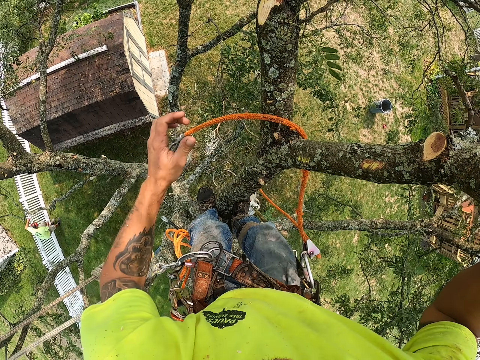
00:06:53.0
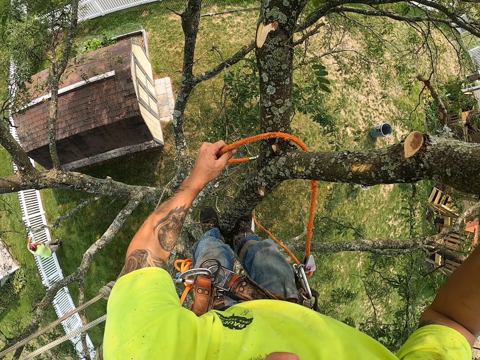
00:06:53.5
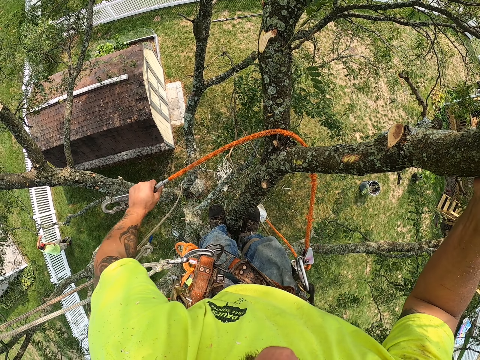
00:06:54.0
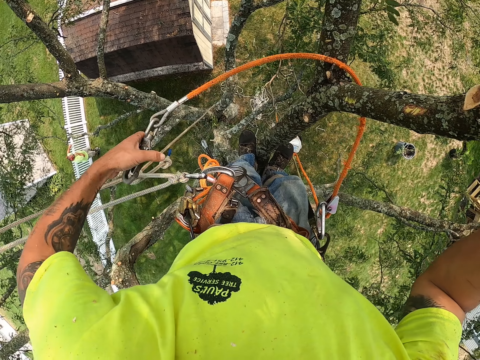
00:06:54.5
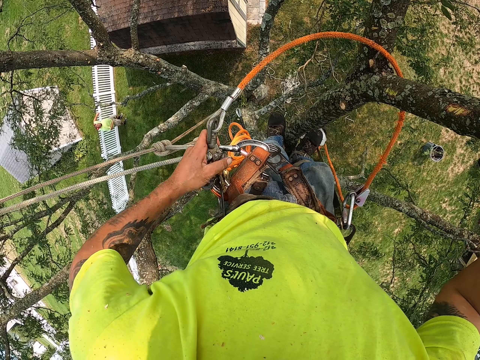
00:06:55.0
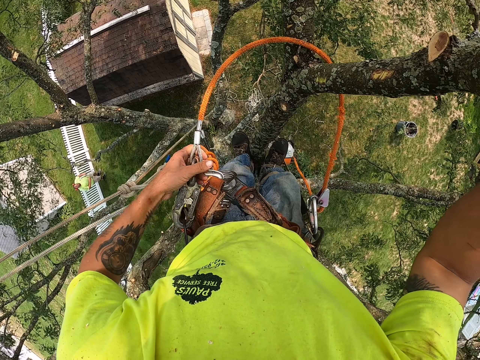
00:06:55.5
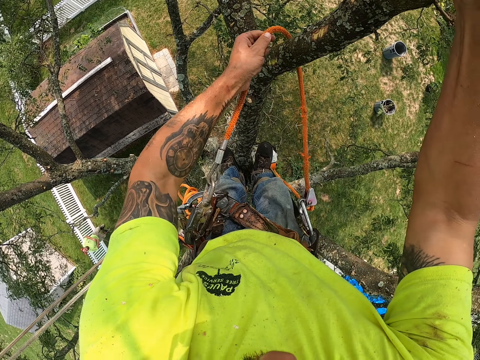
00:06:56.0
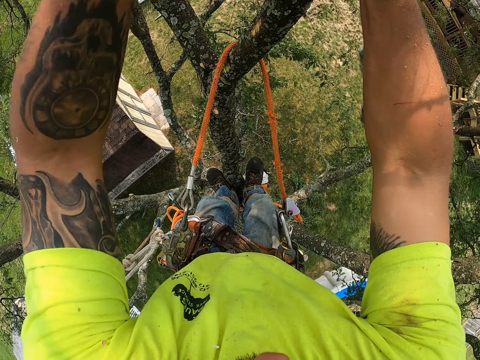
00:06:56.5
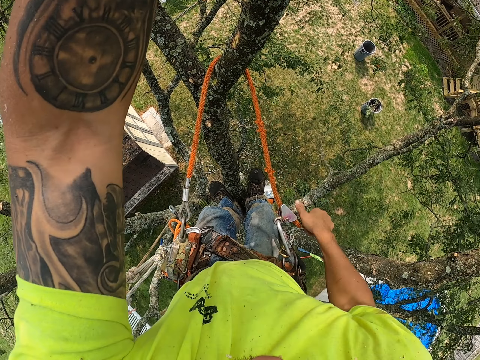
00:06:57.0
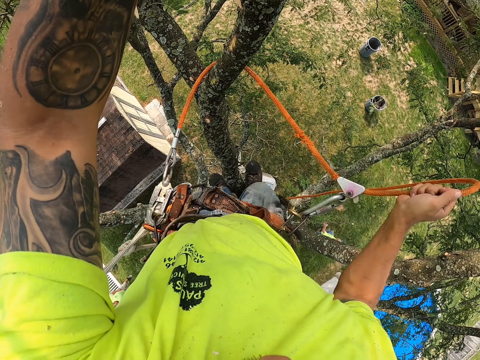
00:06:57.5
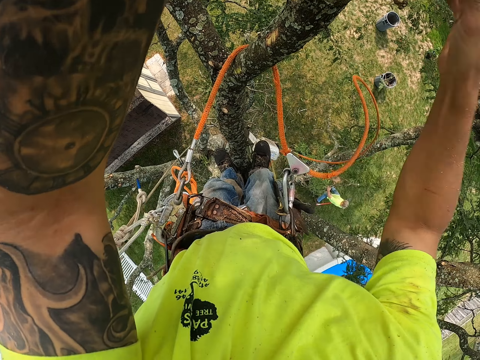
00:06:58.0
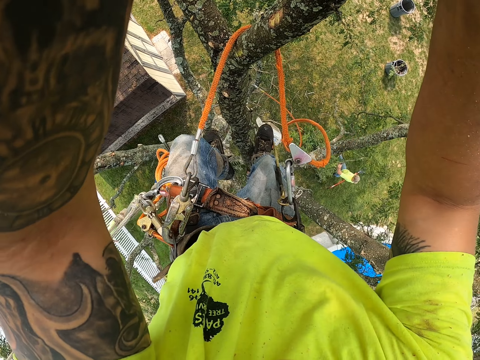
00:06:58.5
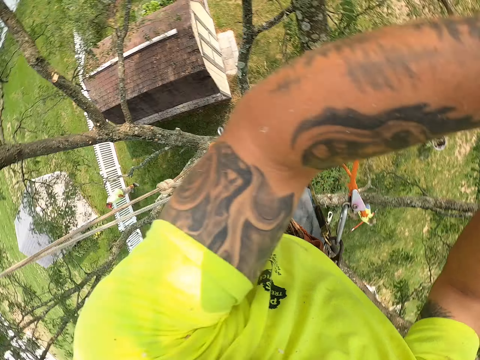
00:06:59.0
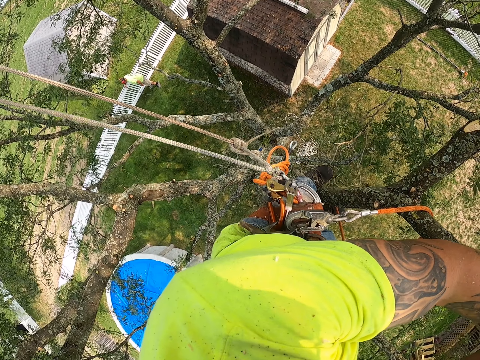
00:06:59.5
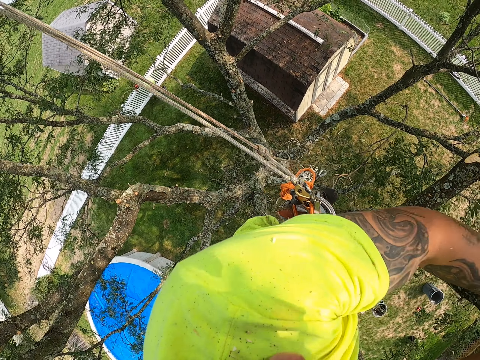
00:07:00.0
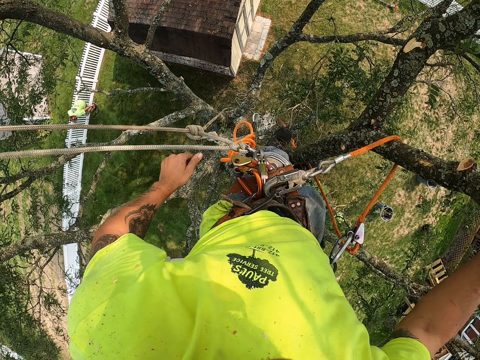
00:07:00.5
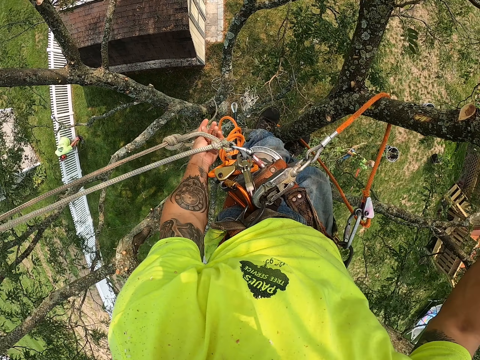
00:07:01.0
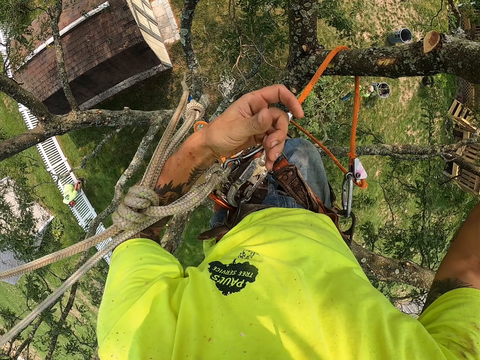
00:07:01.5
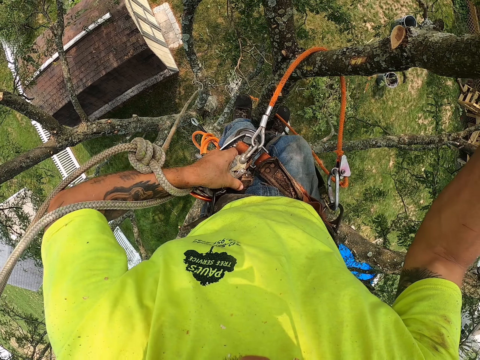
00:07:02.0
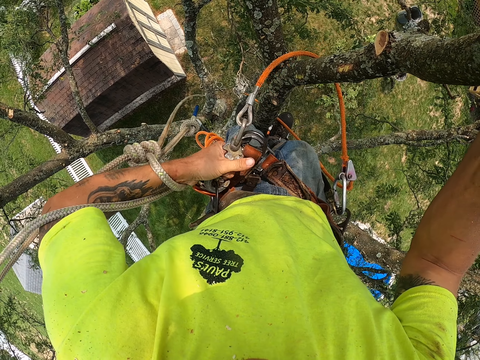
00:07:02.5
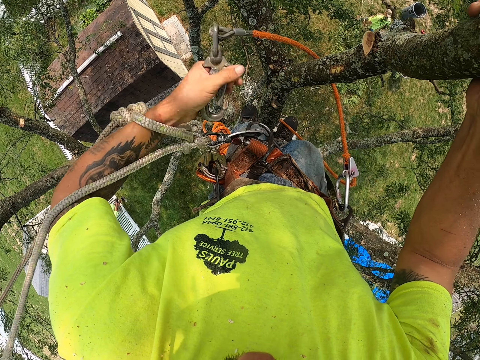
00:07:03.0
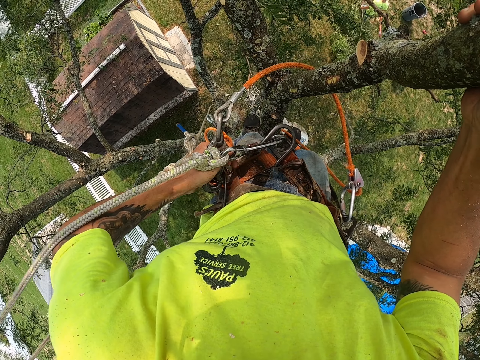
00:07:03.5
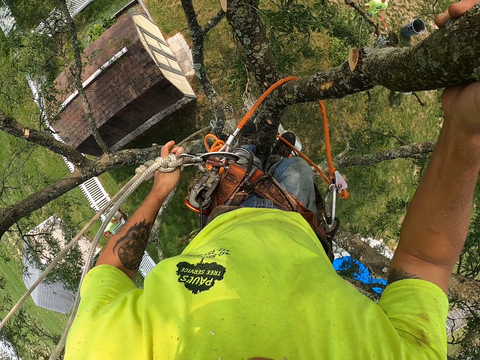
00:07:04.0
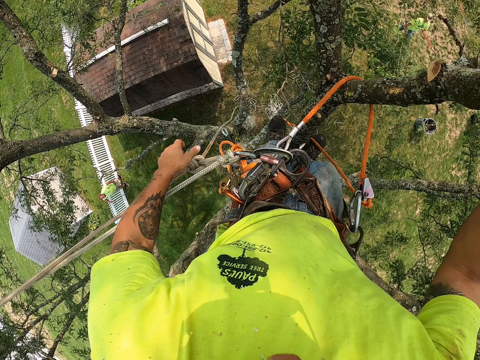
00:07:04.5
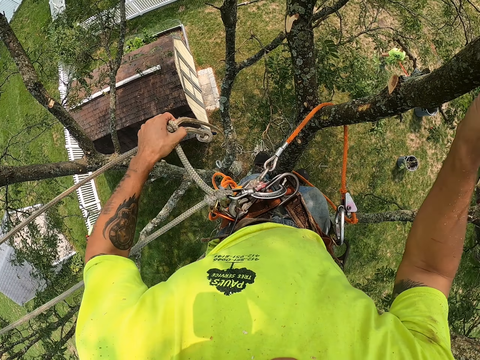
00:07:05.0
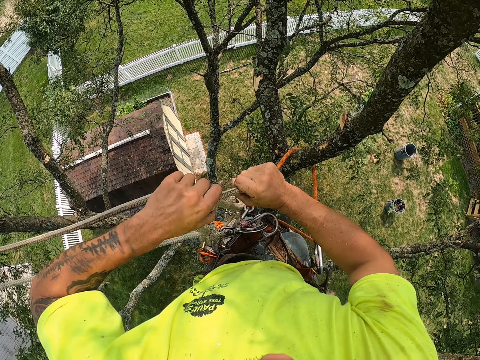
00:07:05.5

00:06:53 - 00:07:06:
The camera wearer holds the rope. He locks the rope. He hooks the adjustable grip hitch to his belt with his left hand. He adjusts the ropes with his hands. He drops the rope. He unlocks the rope.

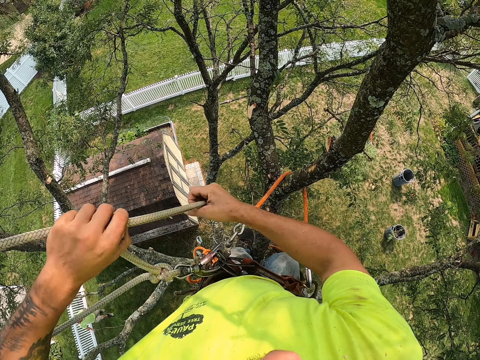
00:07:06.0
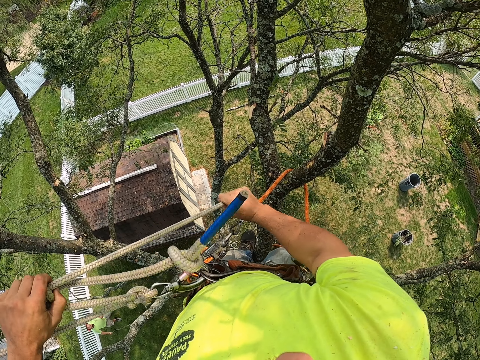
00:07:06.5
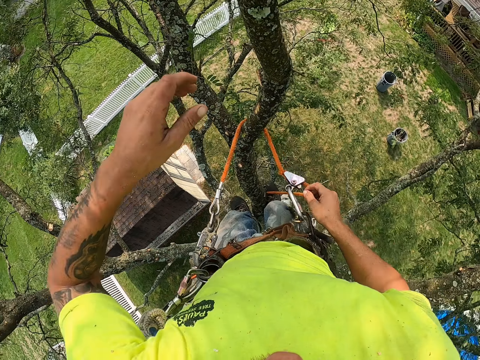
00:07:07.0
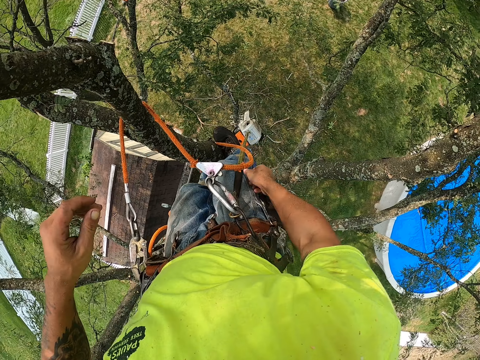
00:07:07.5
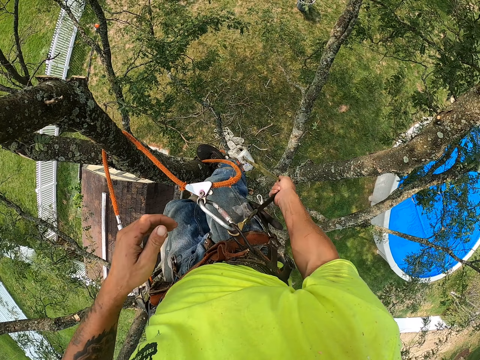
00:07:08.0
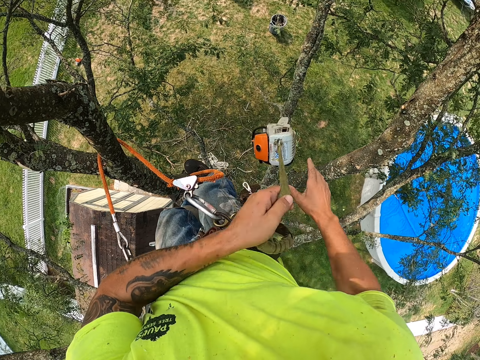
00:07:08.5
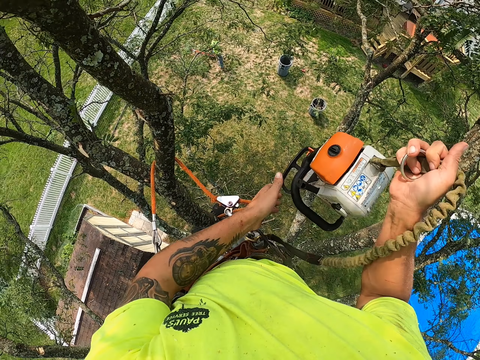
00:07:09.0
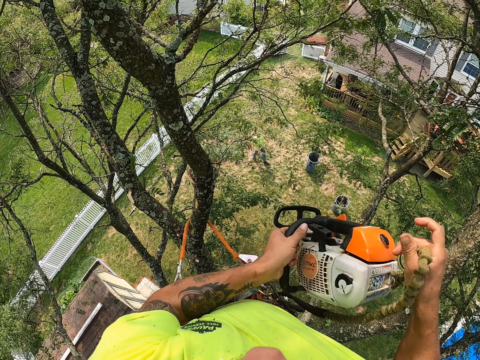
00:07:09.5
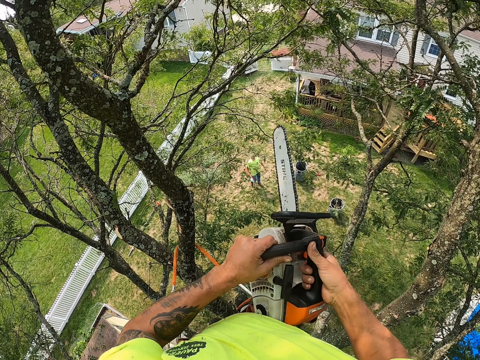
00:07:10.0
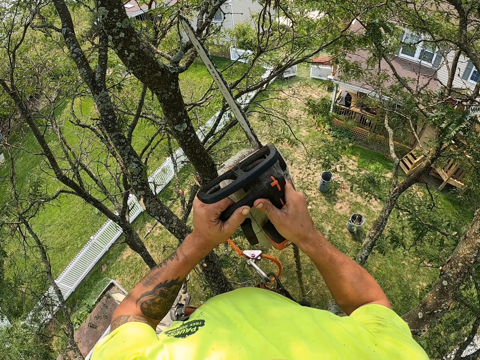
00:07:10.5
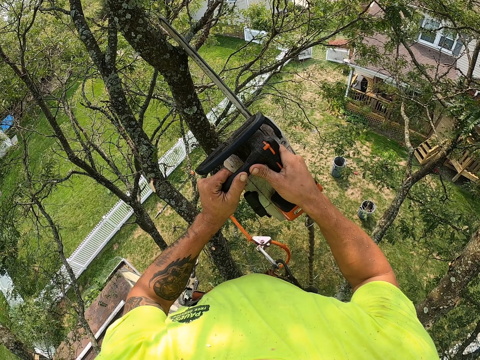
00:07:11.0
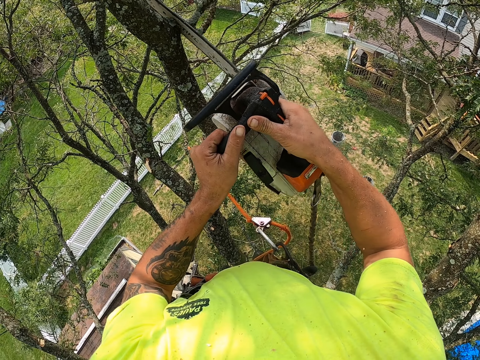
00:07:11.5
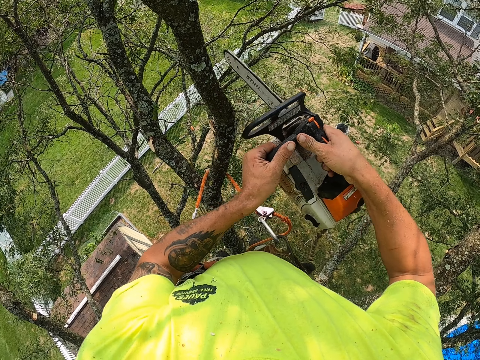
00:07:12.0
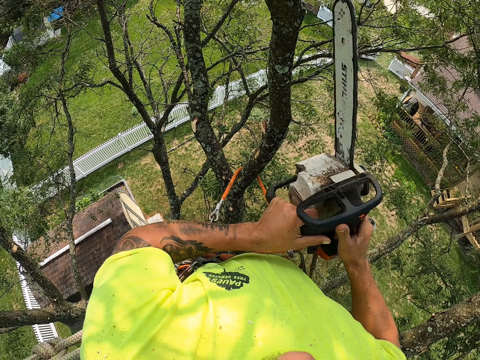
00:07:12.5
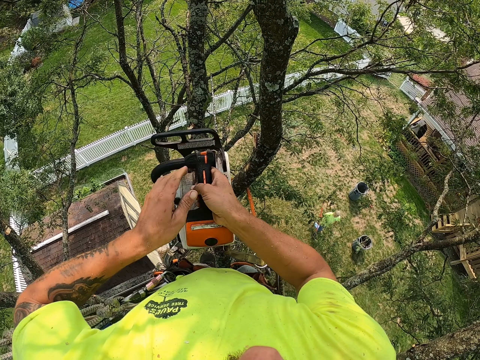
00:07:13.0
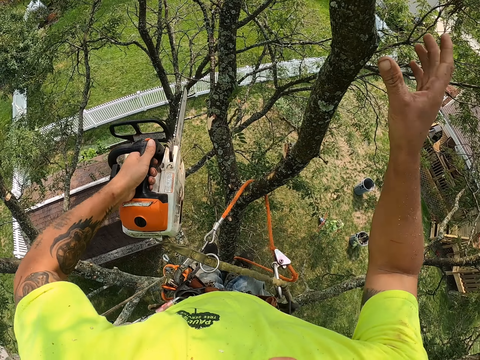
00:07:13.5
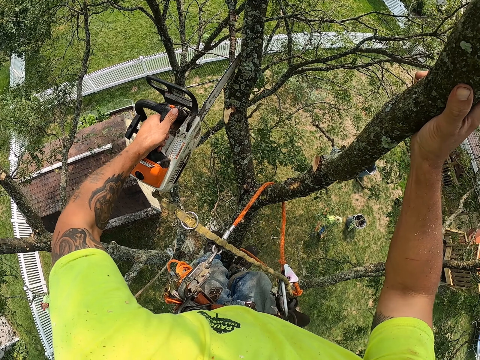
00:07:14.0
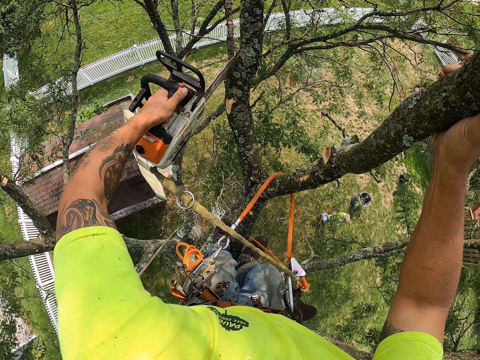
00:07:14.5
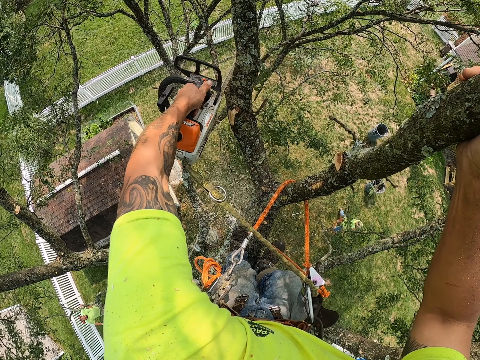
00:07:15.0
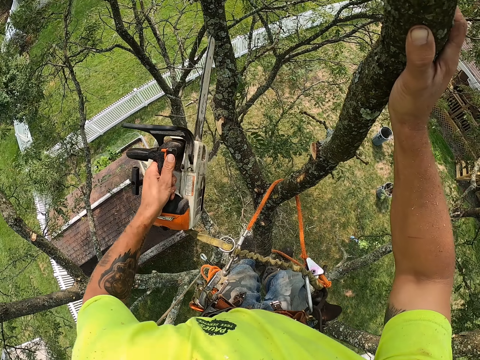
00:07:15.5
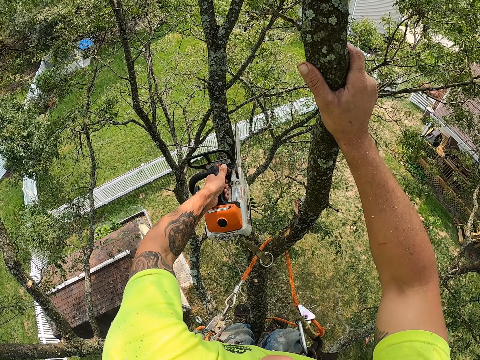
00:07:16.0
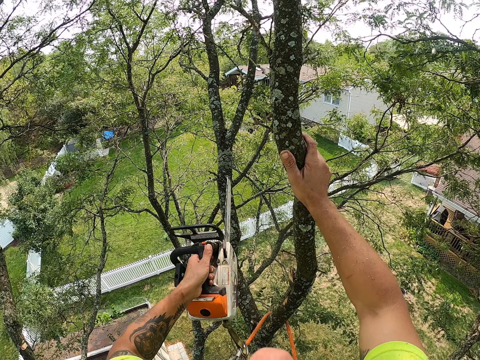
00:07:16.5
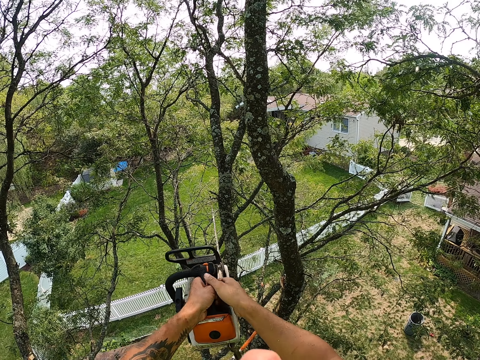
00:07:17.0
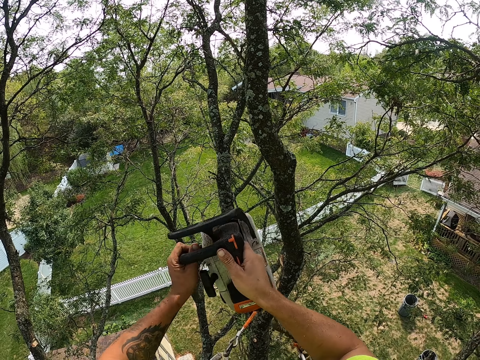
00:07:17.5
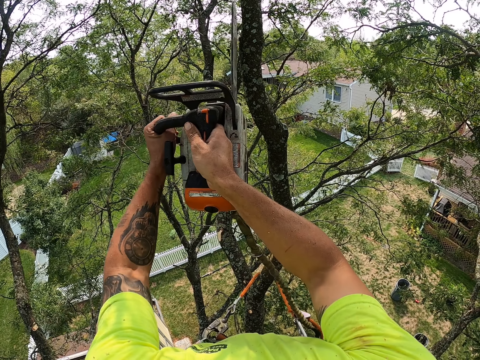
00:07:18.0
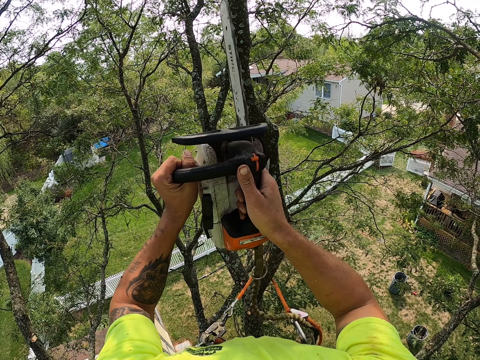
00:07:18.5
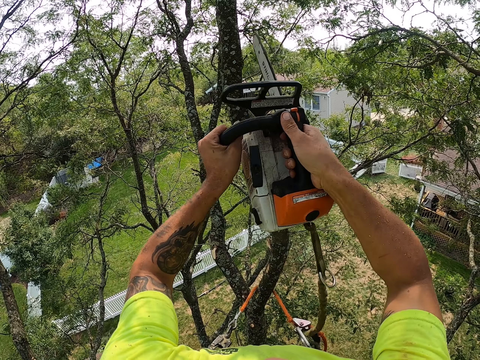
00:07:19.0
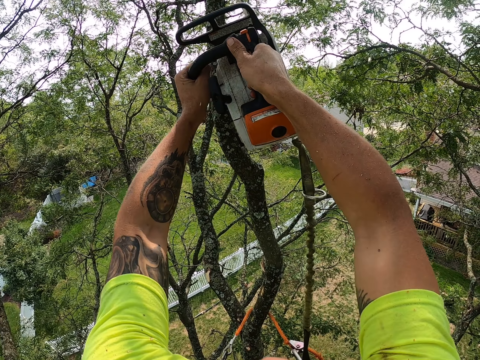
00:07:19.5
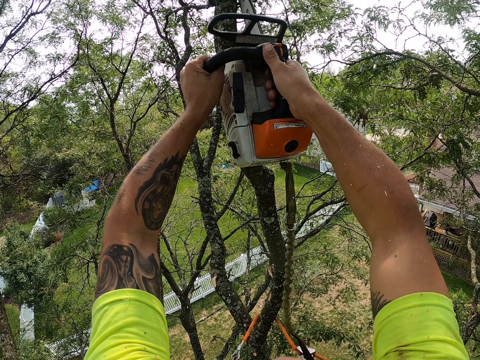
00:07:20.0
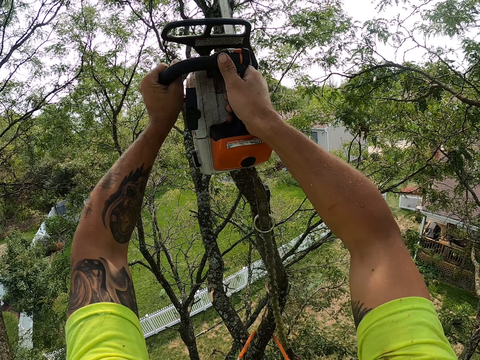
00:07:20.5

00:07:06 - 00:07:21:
The camera wearer pulls up the chain saw with his hands. He holds the chain saw with his left hand. He holds the chain saw with his right hand. He cuts off a branch of the tree with the chain saw in his right hand. He holds the chain saw with his left hand. He holds the branch of the tree with his right hand. He cuts off a branch of the tree with the chain saw in his left hand. He holds the chain saw with both hands. He cuts off a branch of the tree with the chain saw in his hands.
